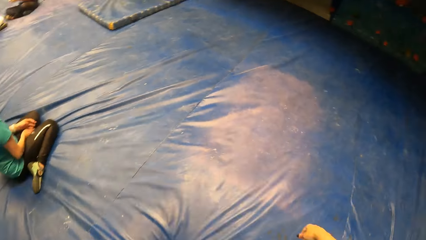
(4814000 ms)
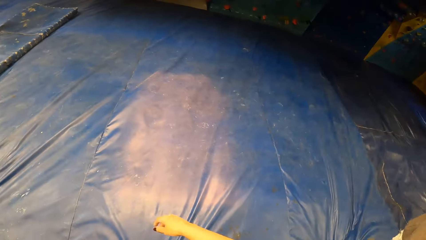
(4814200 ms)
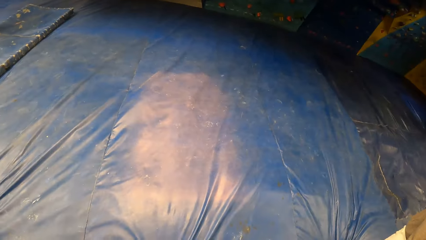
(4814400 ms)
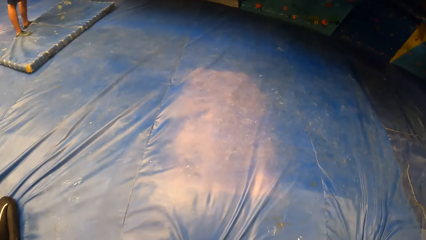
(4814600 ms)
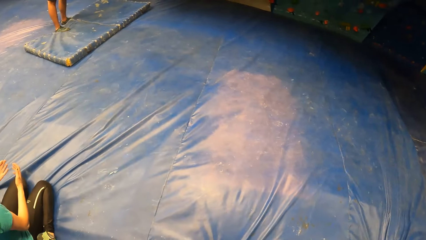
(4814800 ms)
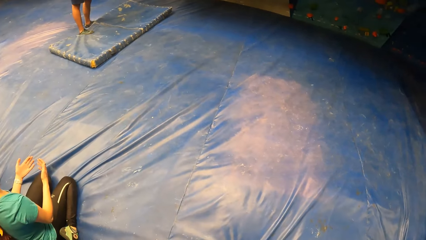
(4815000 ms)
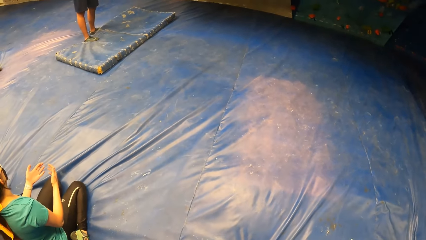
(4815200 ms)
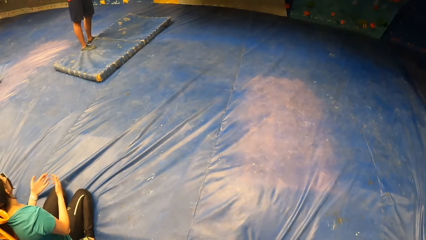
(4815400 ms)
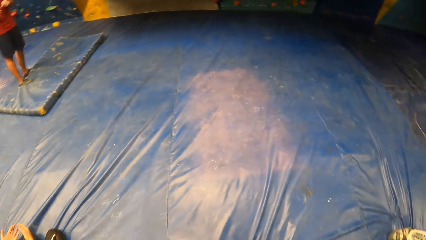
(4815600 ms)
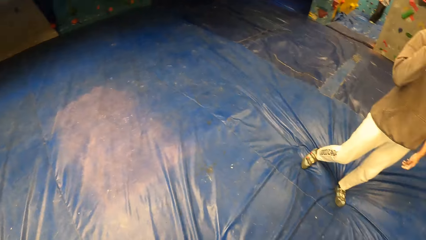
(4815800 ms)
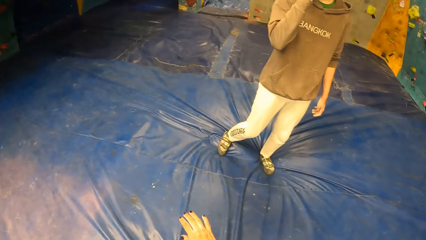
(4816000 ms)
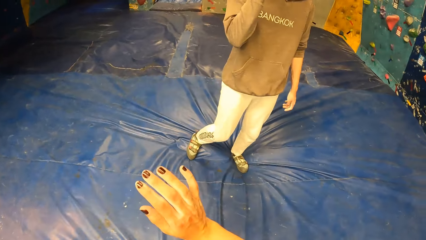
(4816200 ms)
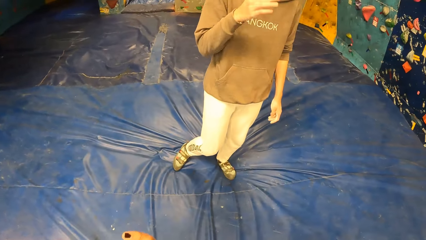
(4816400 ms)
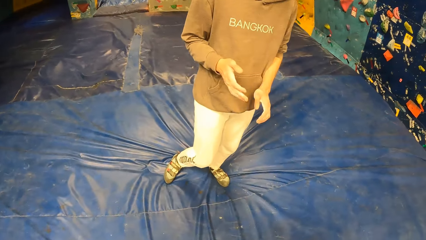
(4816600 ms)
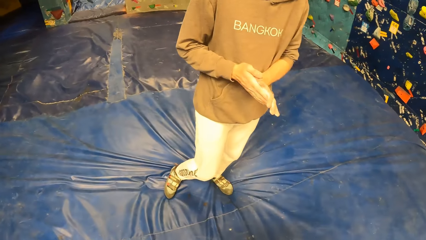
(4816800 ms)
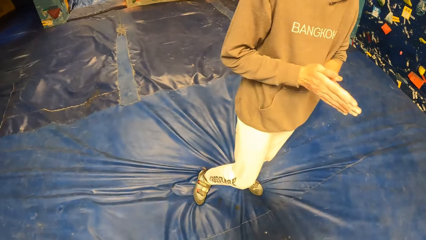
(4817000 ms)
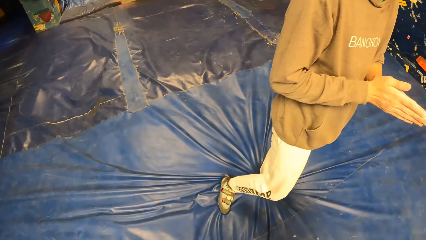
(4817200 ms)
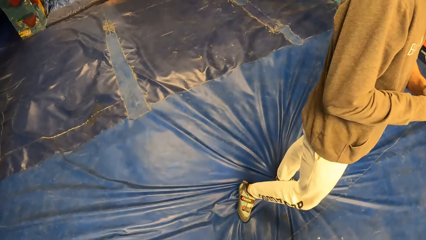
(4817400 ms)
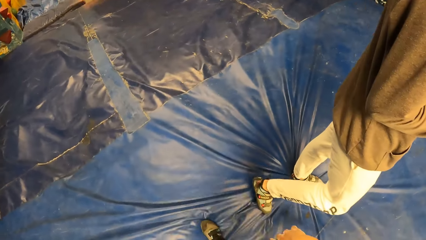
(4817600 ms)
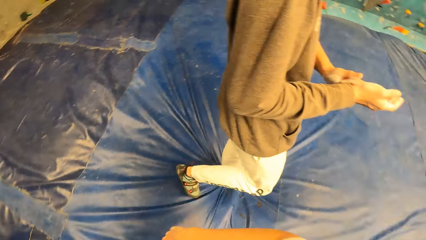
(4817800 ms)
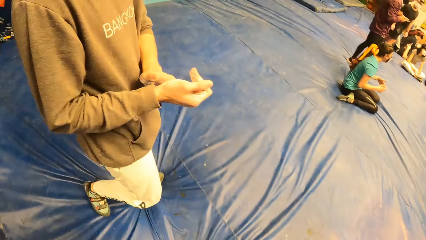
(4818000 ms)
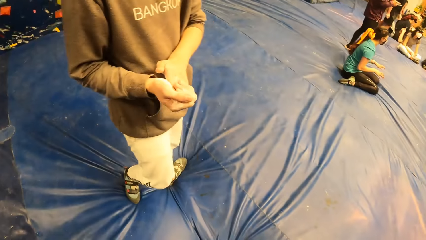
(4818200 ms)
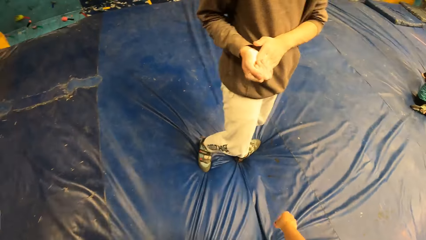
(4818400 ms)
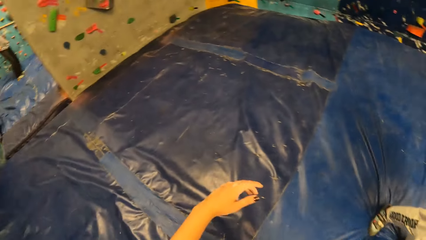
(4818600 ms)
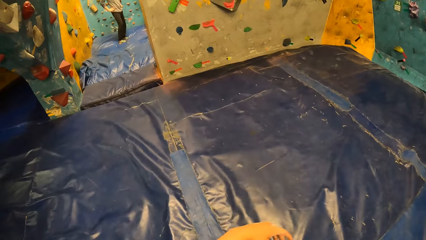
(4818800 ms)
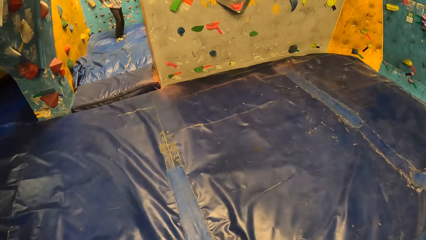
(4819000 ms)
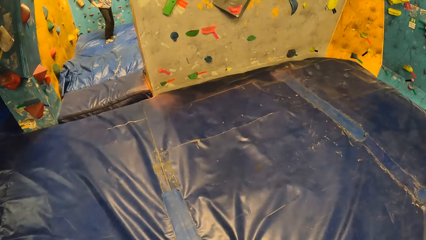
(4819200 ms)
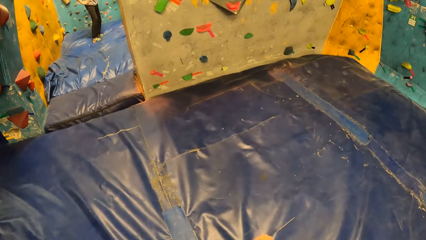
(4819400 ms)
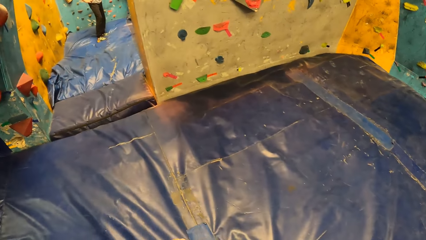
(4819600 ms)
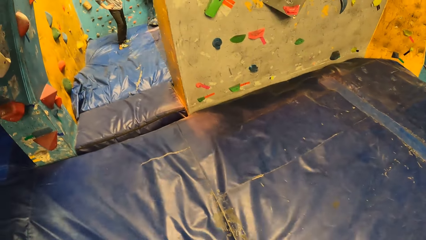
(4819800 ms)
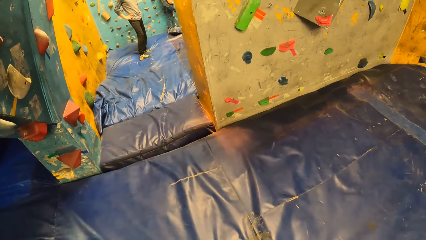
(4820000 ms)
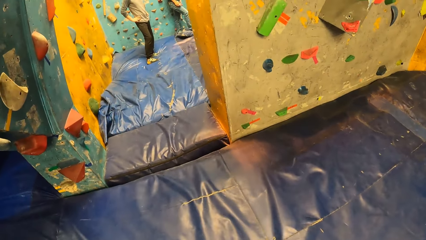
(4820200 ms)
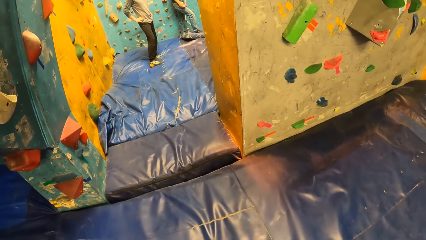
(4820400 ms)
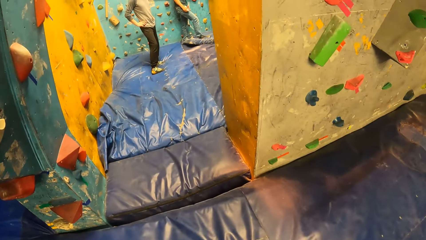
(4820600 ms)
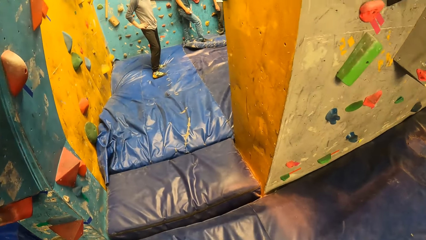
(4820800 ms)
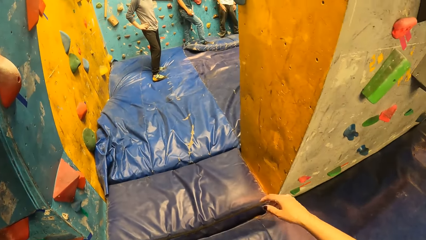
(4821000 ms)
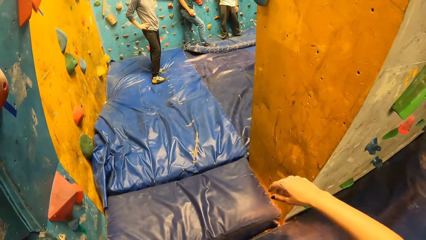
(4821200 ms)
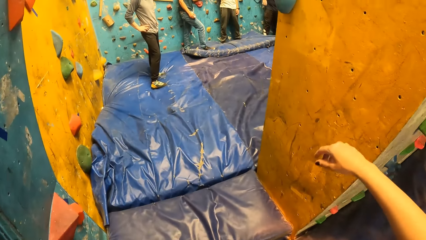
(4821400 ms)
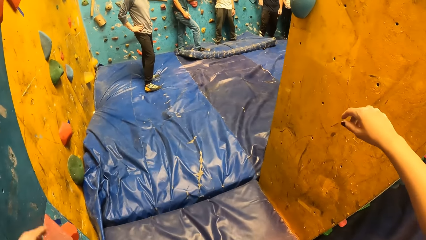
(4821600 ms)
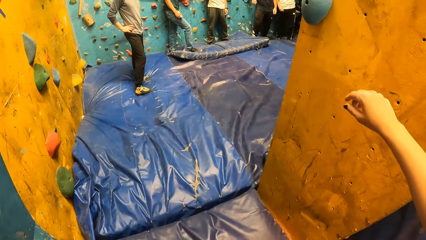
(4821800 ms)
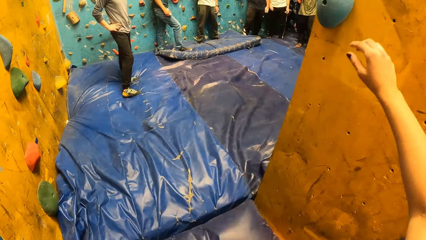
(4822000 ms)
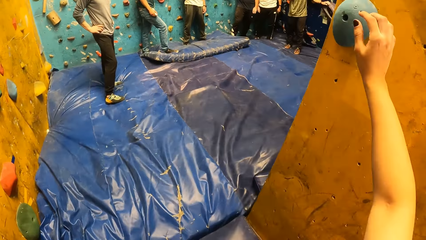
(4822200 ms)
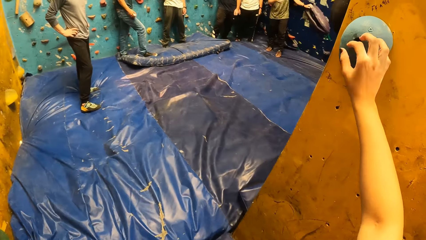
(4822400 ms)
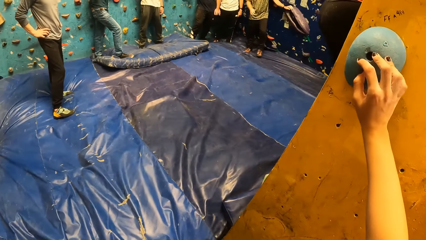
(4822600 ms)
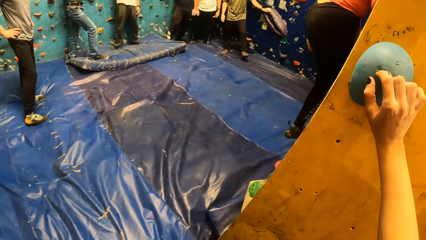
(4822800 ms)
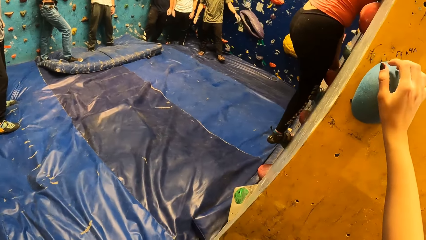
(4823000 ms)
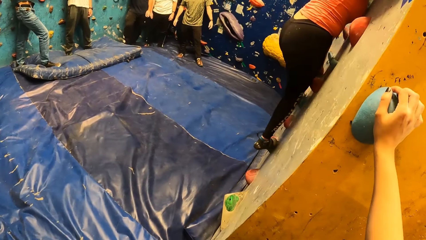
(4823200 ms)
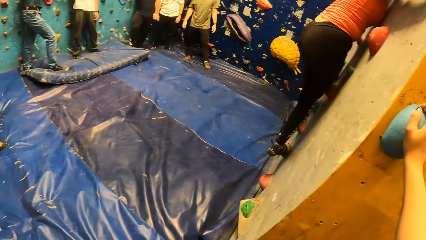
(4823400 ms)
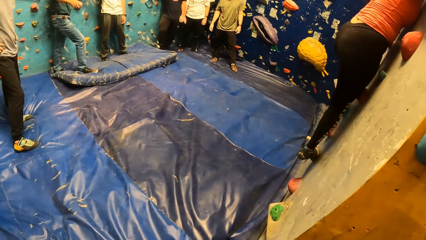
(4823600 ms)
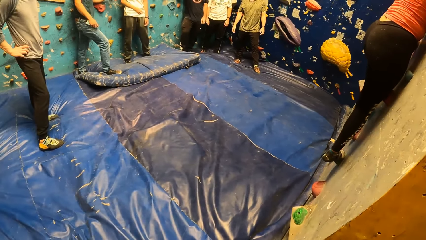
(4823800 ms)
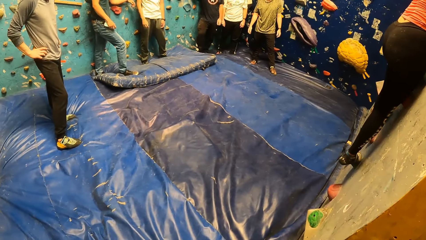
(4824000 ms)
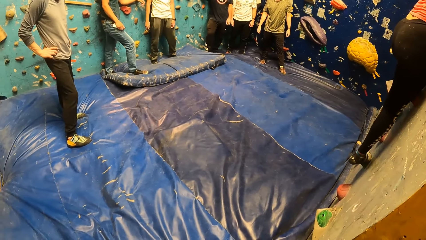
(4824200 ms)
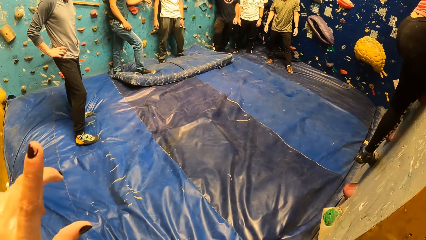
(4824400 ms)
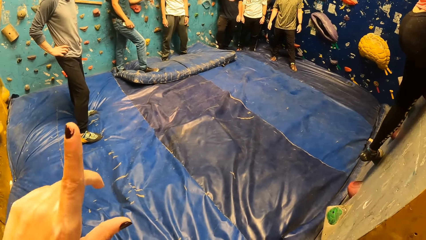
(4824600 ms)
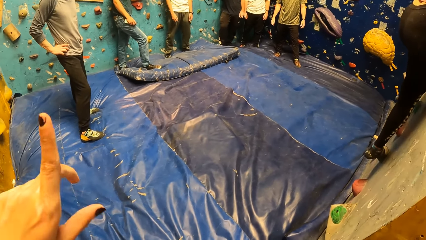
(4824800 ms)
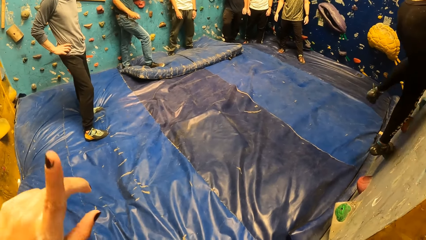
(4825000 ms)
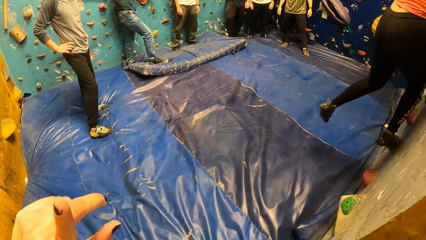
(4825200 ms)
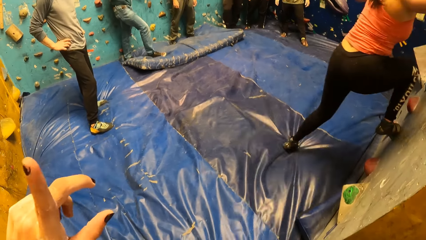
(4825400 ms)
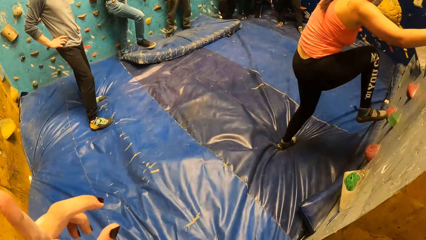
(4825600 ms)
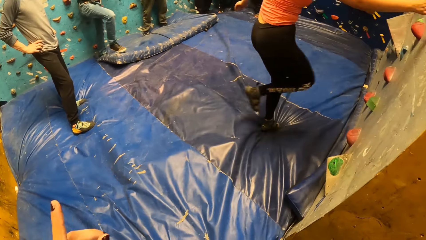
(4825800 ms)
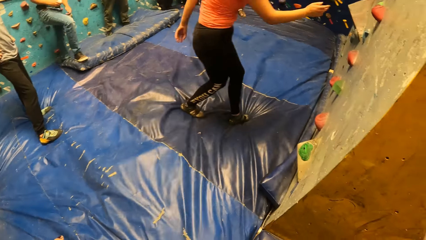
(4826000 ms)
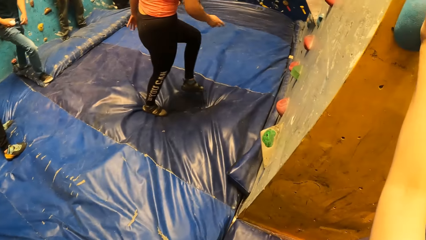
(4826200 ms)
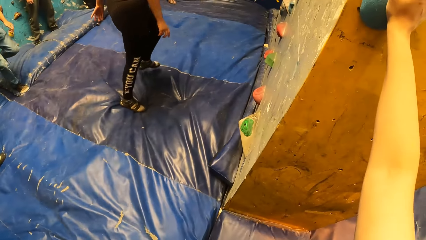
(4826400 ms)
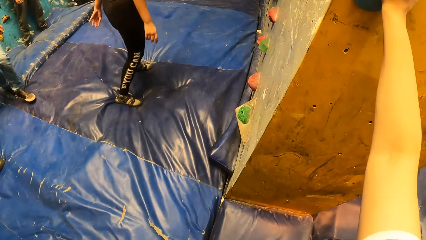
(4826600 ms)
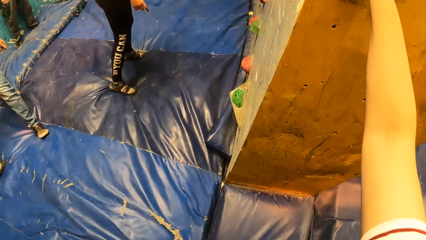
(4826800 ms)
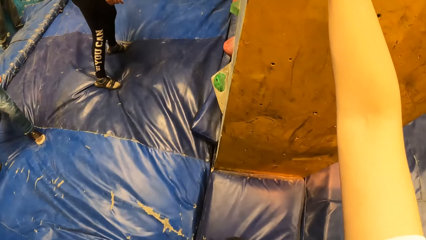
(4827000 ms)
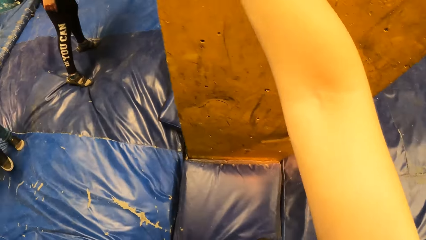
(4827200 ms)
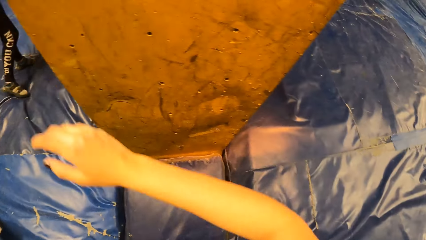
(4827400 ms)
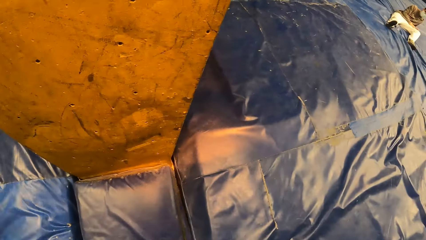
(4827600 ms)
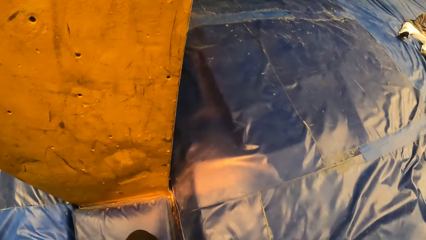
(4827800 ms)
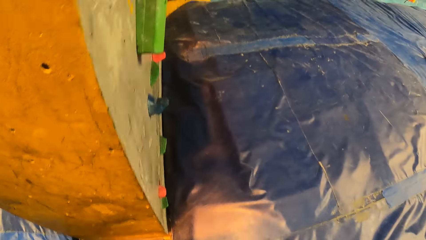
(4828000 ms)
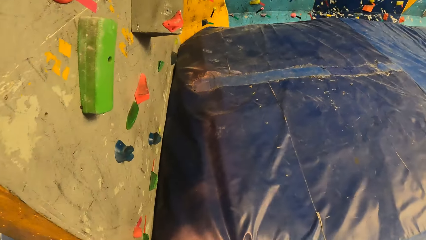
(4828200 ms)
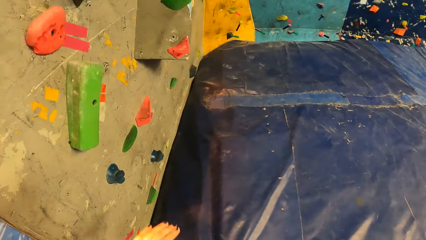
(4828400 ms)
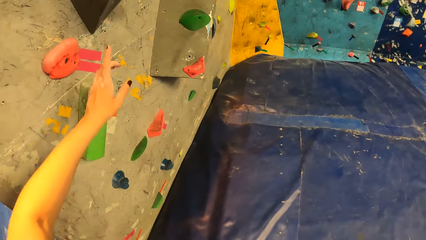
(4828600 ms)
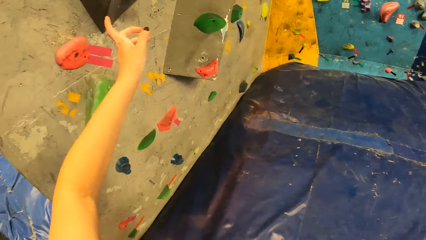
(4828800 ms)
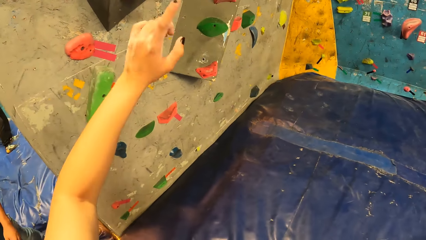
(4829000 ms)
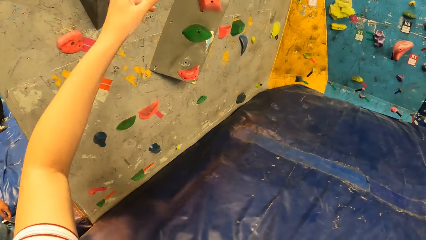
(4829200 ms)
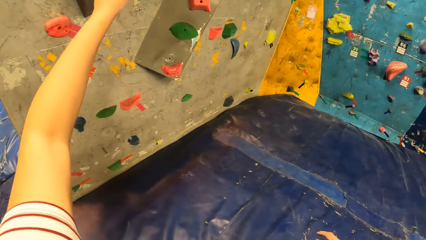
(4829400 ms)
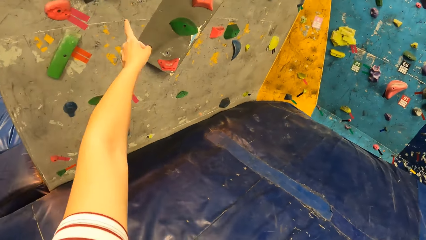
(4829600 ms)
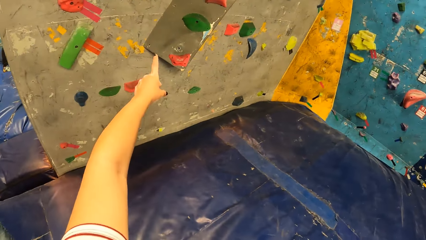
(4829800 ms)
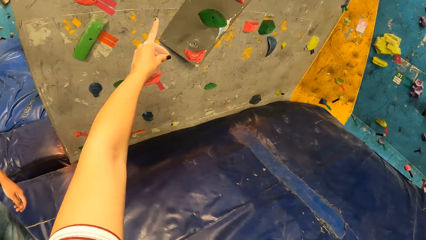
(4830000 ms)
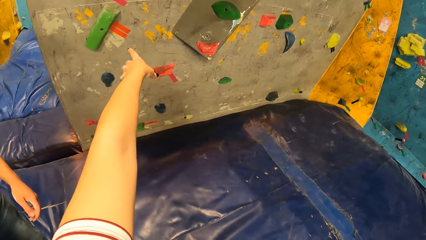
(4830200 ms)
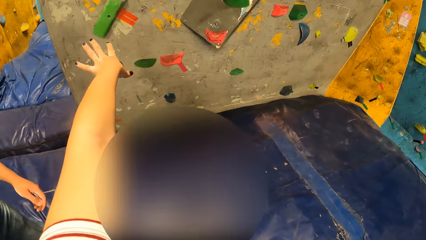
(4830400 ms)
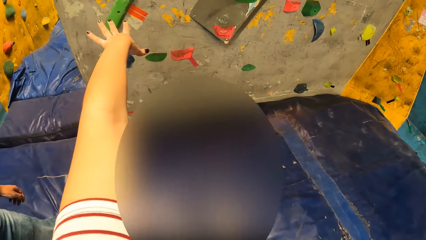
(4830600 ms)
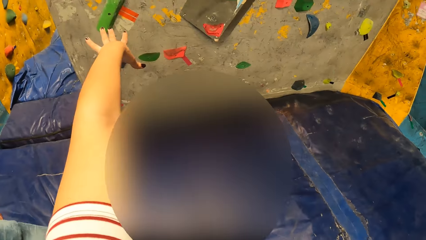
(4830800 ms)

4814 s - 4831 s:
The camera wearer looks around a climbing wall compound. A man rubs hands. The camera wearer walks towards a section of the rock climbing gym. She touches a climb hold on a wall with her right hand. A woman climbs a wall. The camera wearer signals to the man with her left hand. She points a finger. The woman jumps down. The camera wearer points at a wall hold. She interacts with the man.
